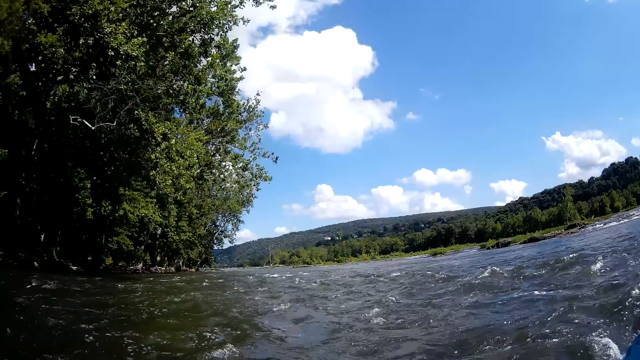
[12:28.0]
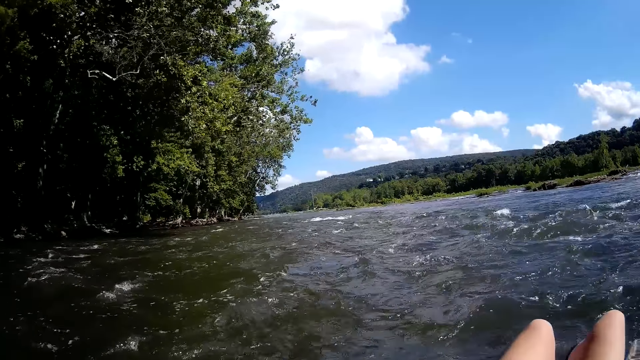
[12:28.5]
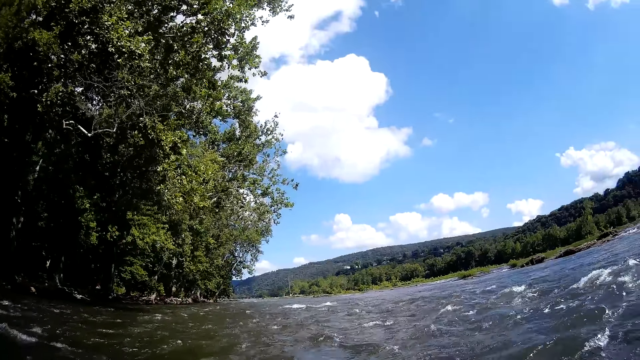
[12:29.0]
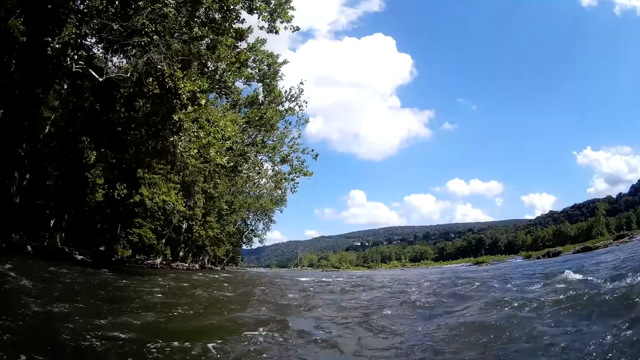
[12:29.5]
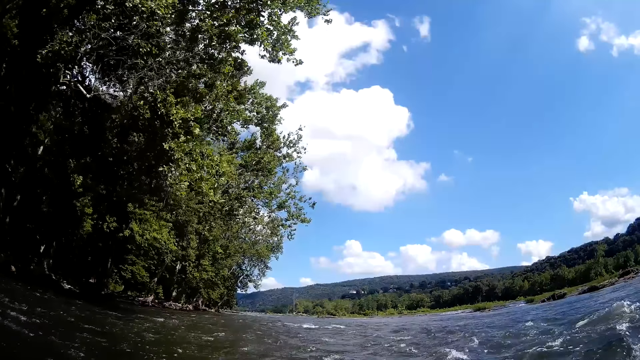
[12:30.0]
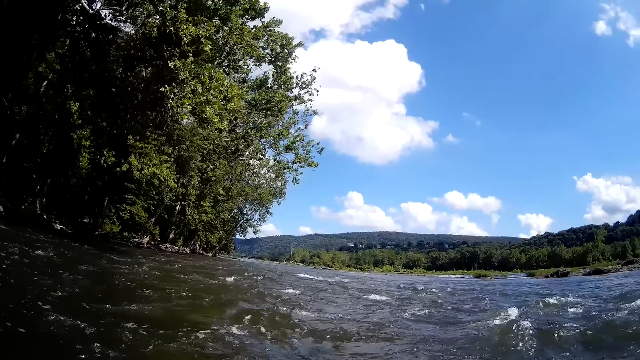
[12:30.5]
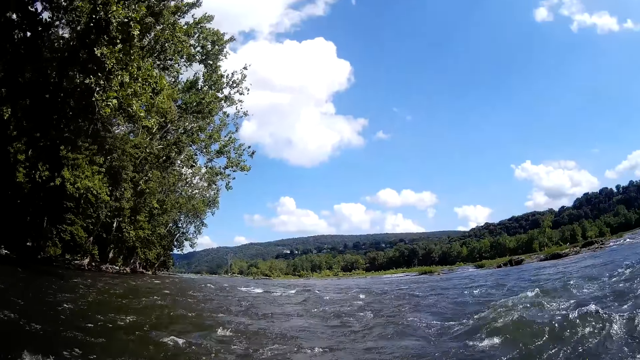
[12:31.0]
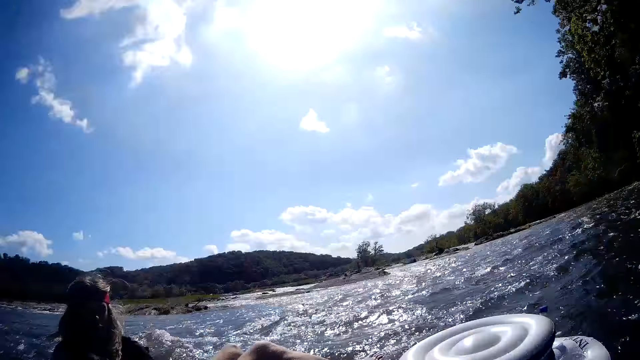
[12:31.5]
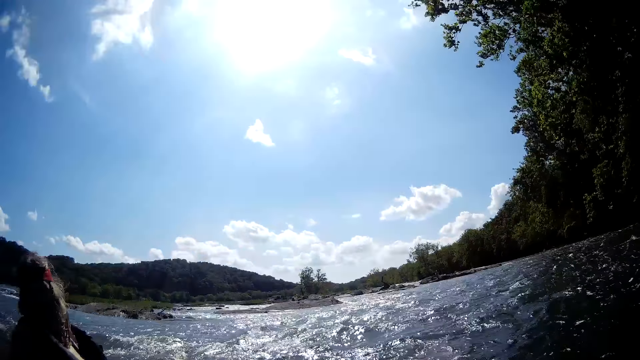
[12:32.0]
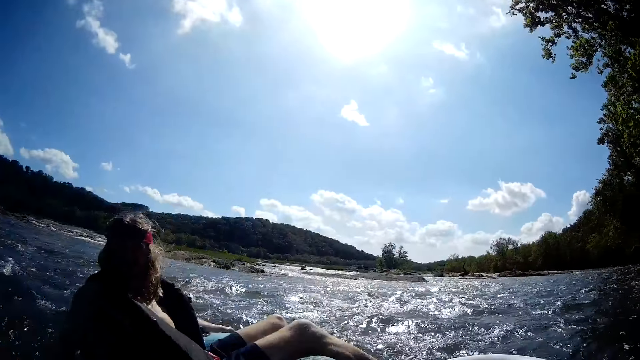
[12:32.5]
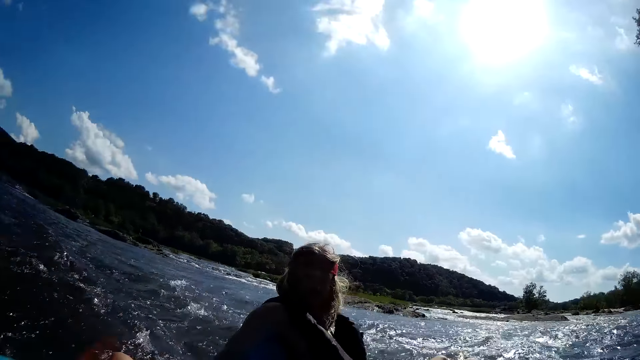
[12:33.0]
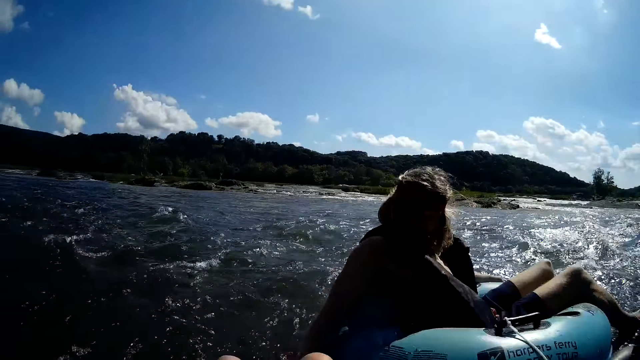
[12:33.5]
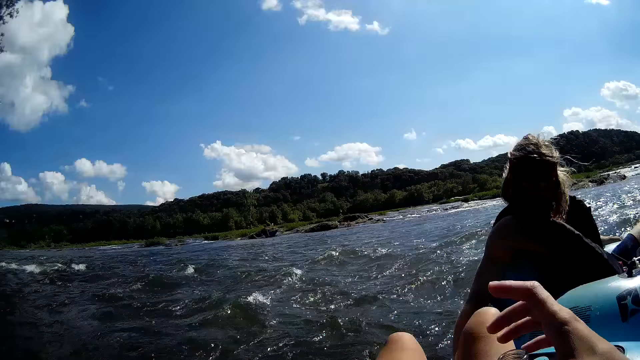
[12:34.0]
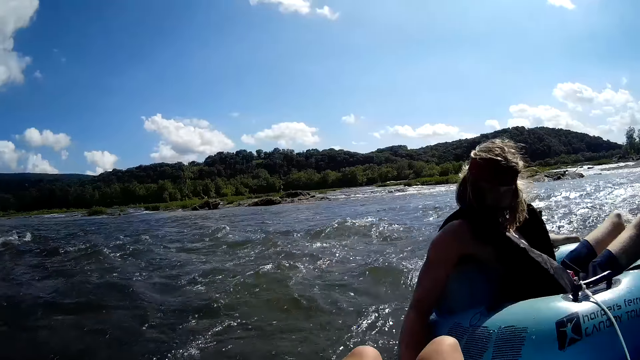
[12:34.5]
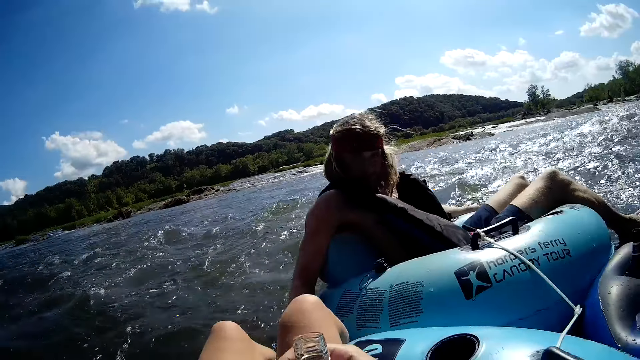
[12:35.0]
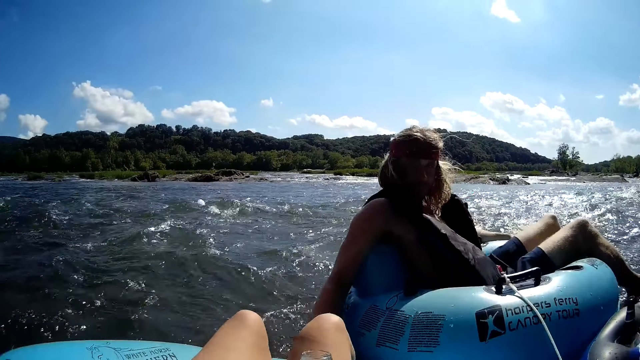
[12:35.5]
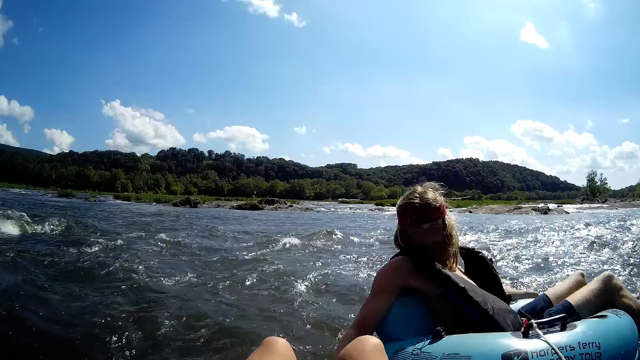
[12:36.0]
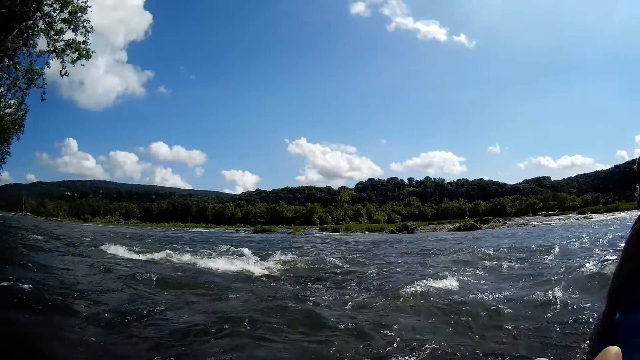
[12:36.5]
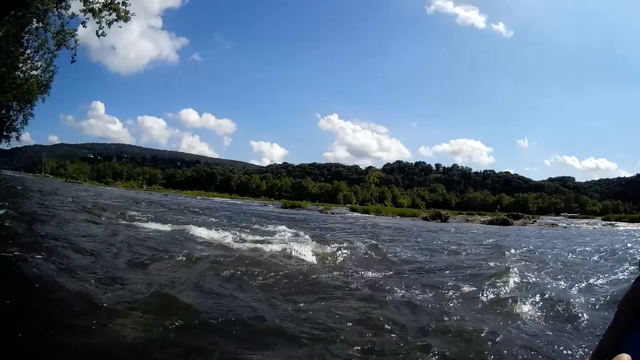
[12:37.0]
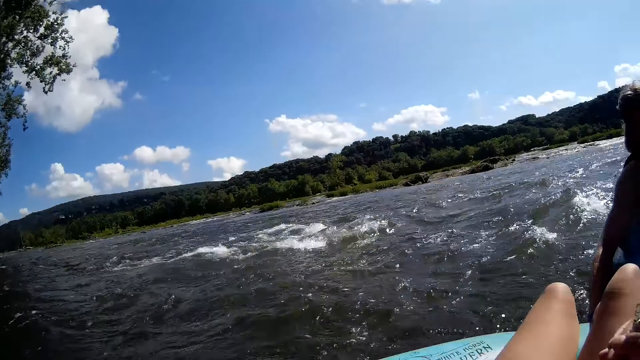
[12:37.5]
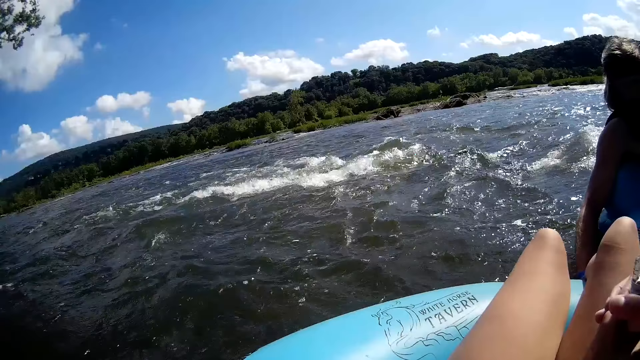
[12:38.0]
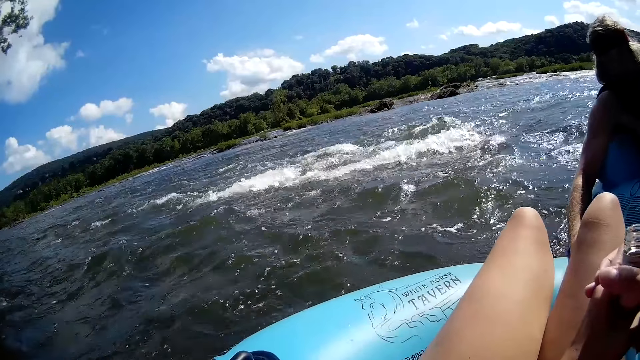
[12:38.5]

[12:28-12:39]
The camera wearer looks around the river. They move a hand. A man puts a hand in water.

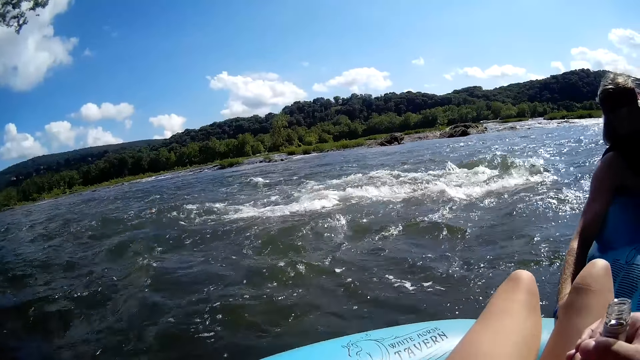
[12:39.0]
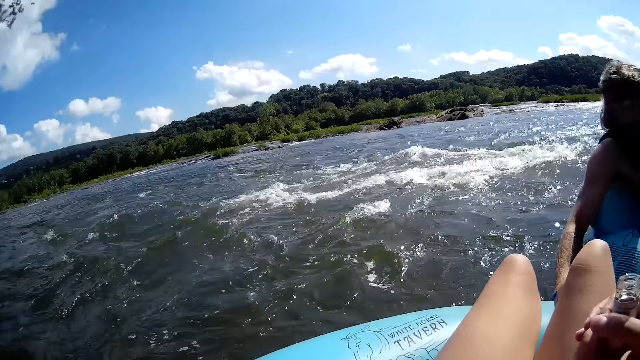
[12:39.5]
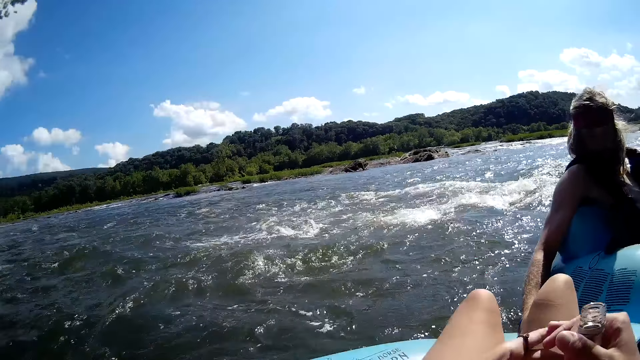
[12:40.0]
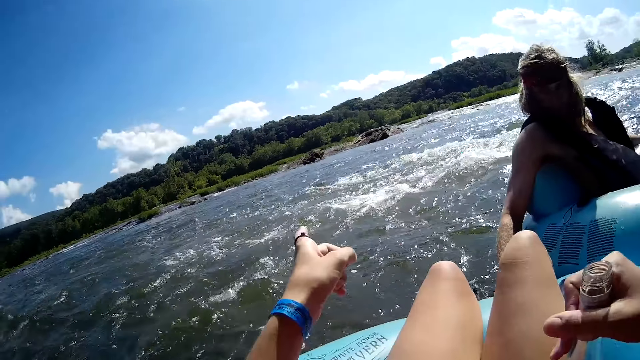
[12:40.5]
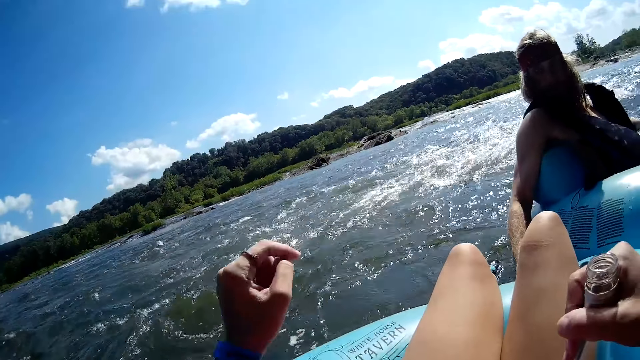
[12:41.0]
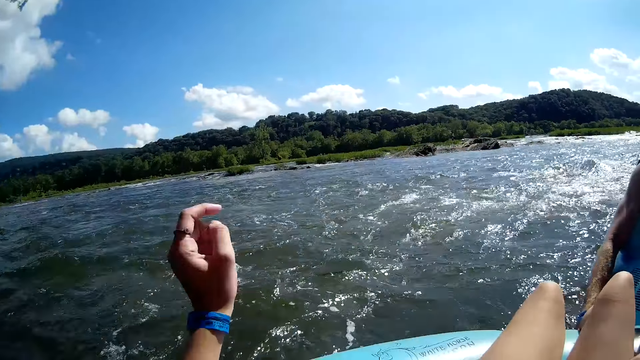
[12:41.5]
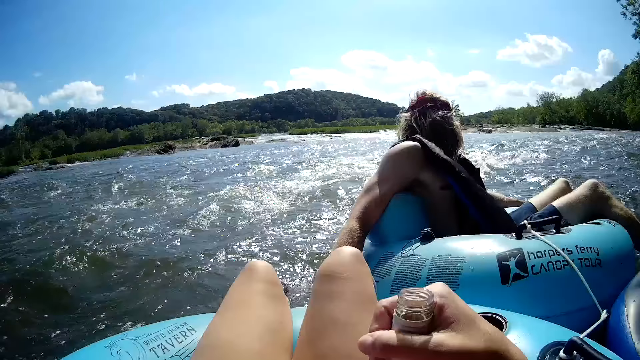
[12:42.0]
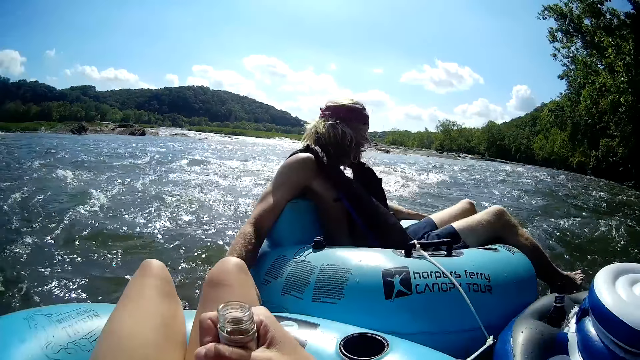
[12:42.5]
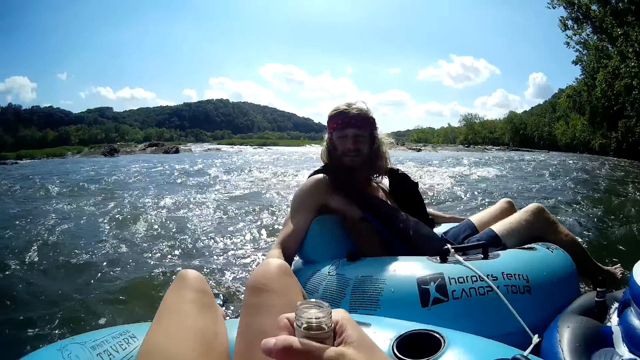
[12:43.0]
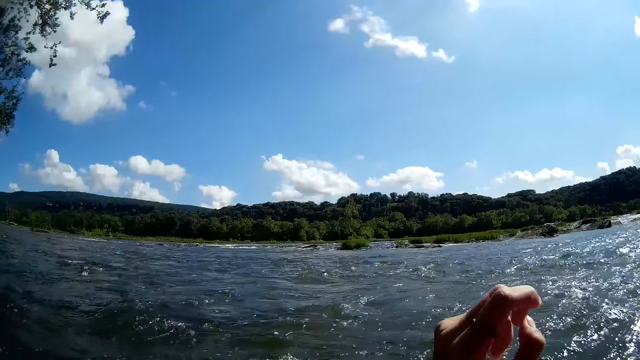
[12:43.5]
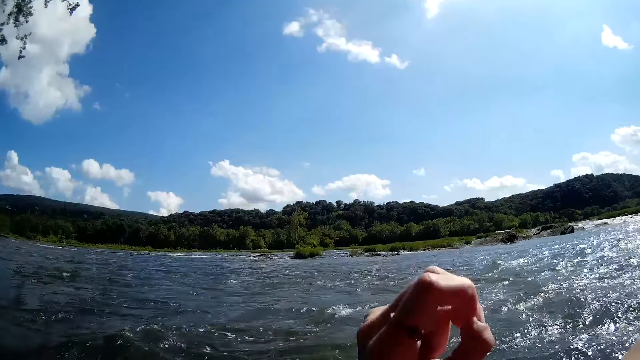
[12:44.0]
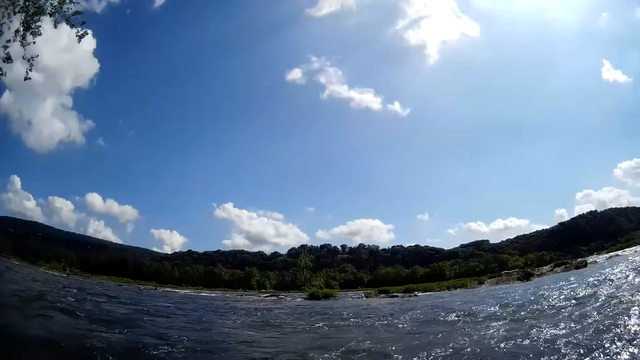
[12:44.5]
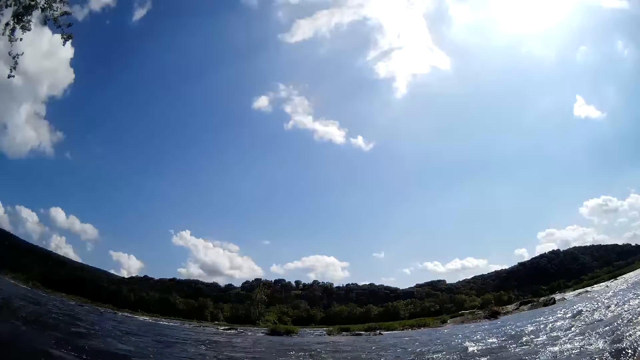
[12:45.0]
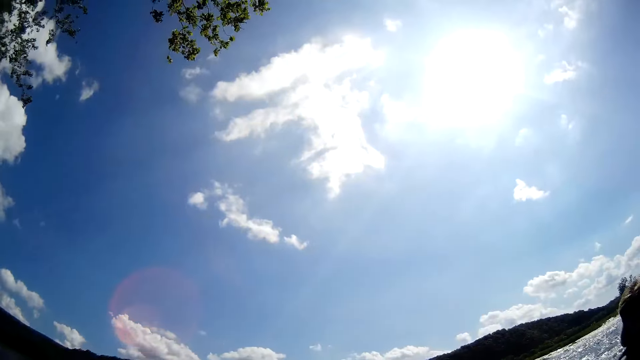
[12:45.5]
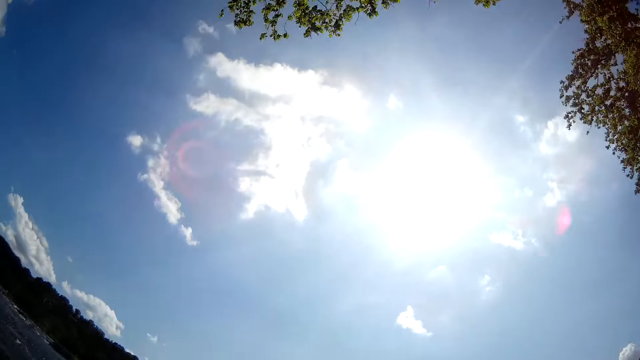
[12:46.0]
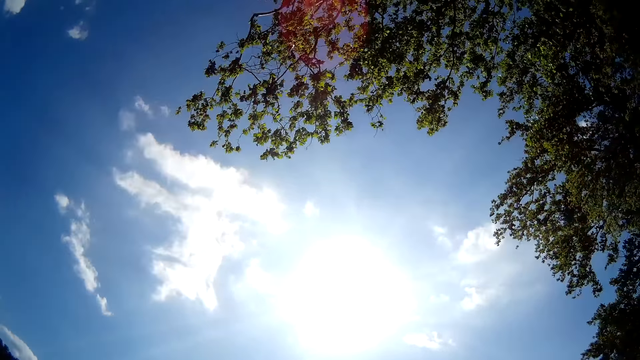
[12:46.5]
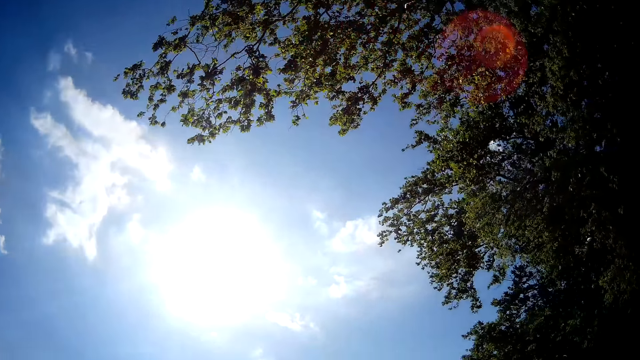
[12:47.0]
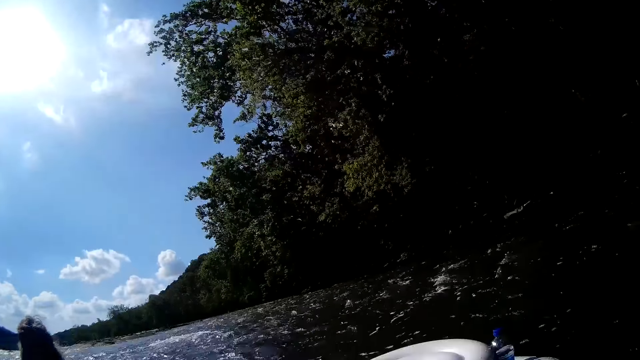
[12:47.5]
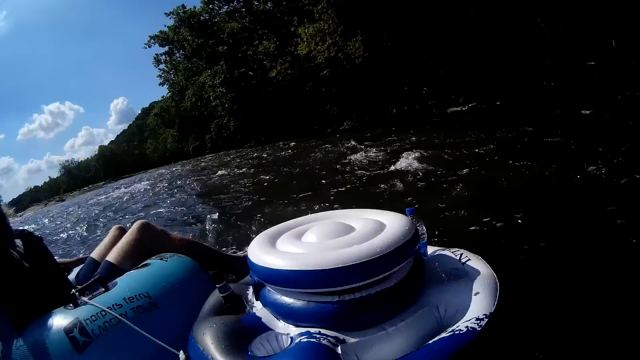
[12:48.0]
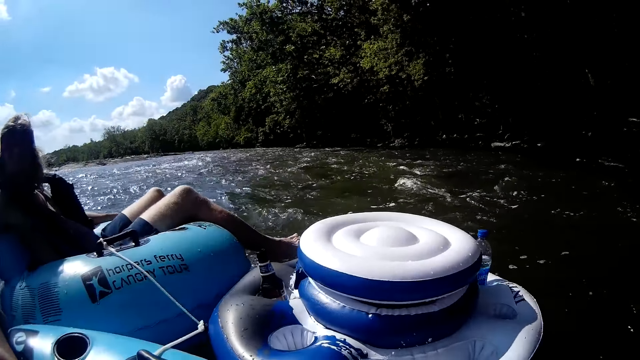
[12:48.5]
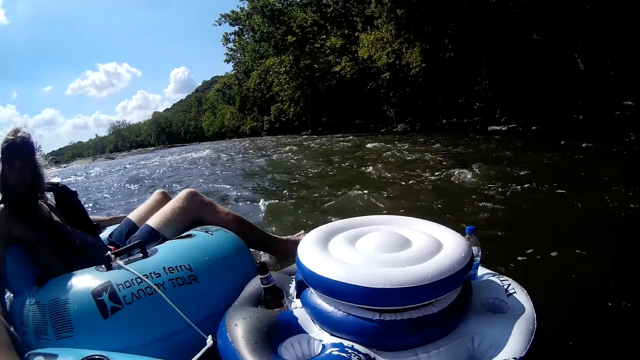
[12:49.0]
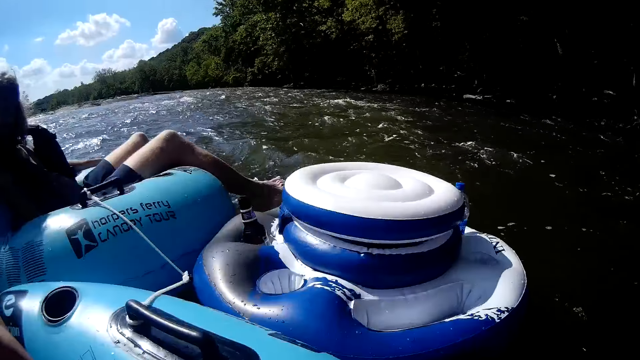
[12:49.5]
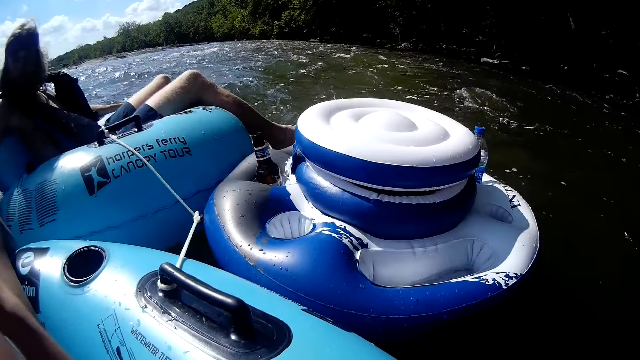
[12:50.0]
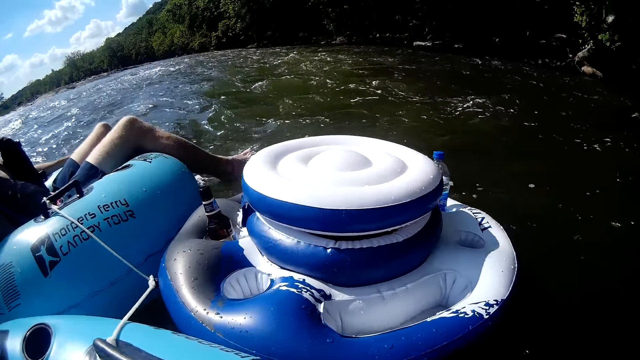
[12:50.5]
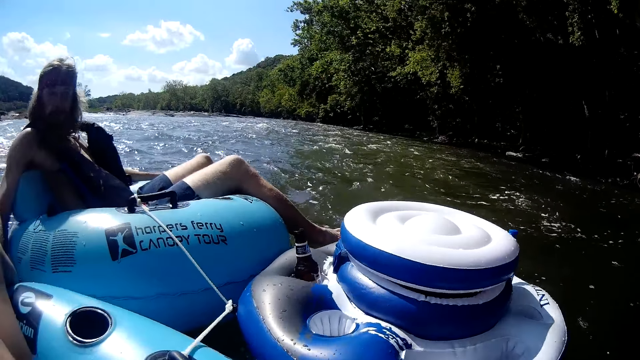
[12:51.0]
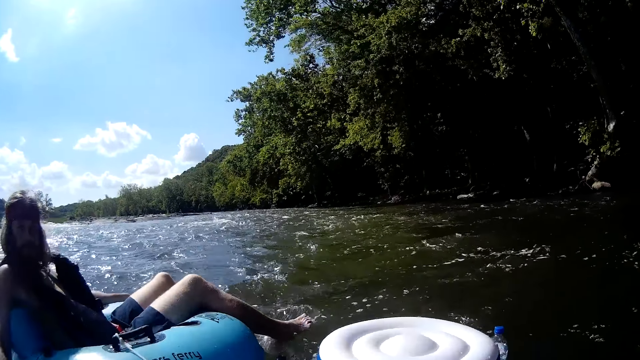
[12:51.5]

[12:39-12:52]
The camera wearer points a finger. They move a hand. They look at the sky. They look around the river.
